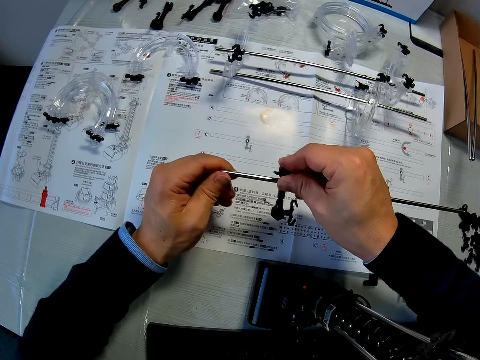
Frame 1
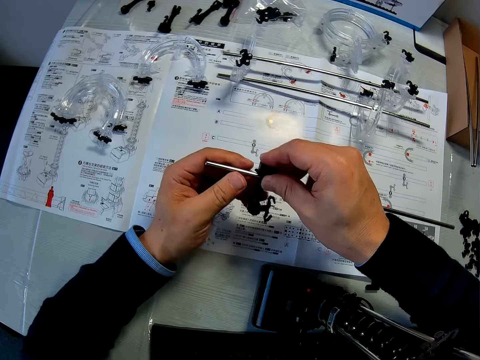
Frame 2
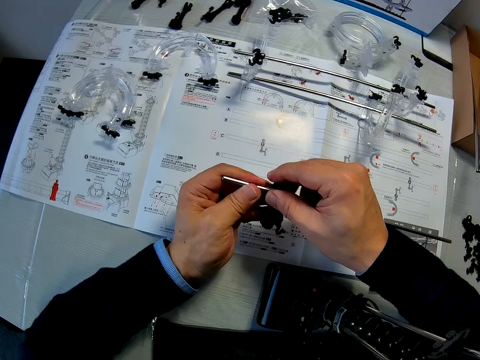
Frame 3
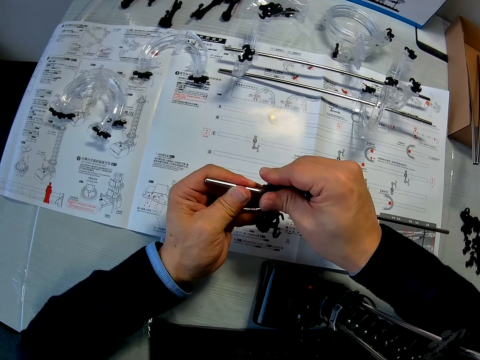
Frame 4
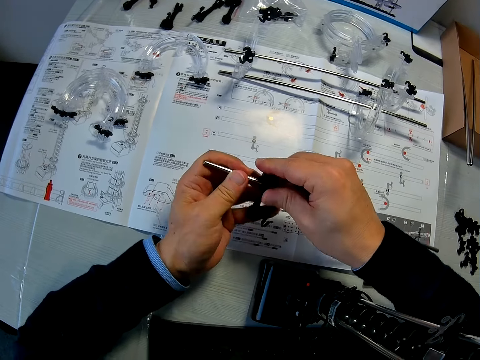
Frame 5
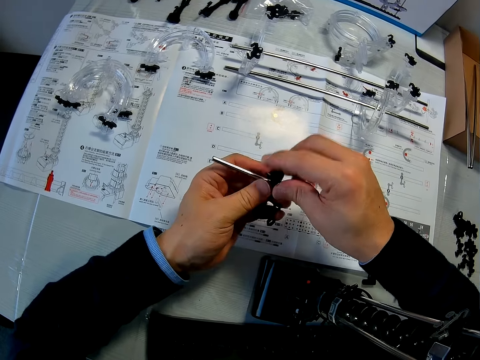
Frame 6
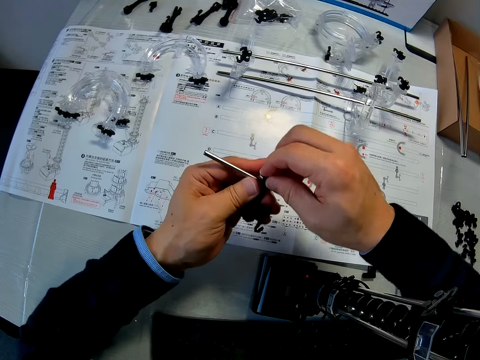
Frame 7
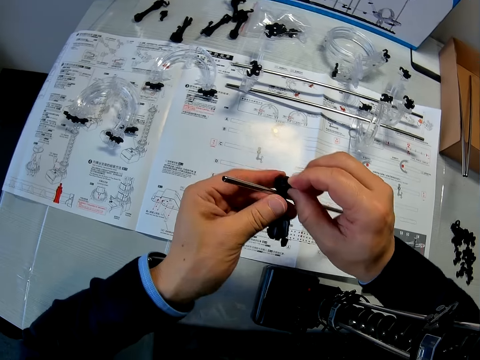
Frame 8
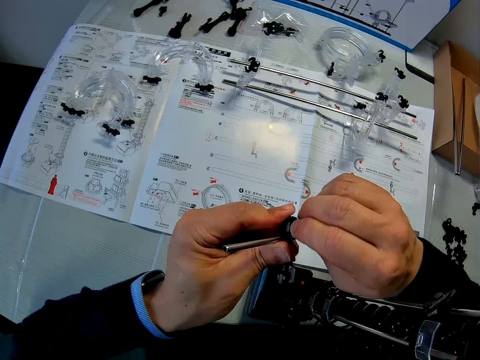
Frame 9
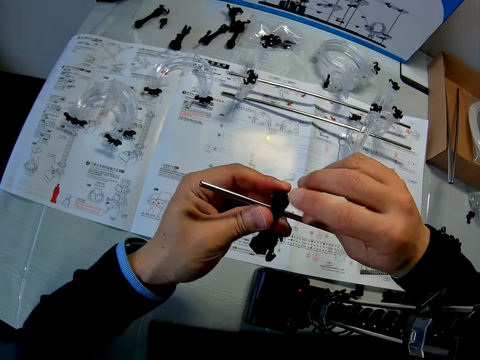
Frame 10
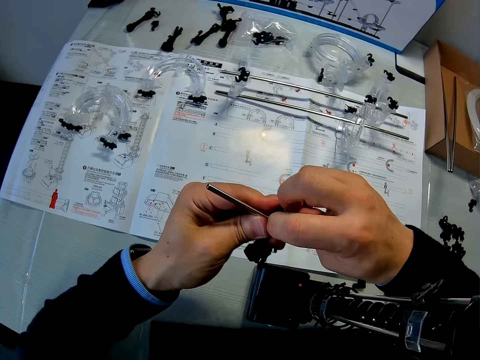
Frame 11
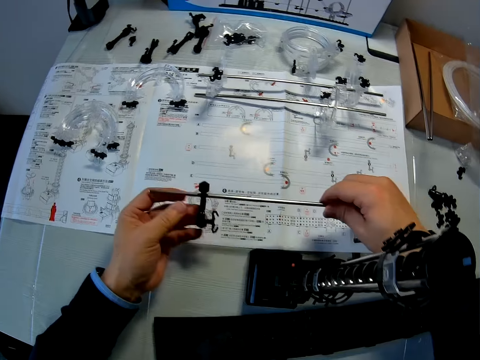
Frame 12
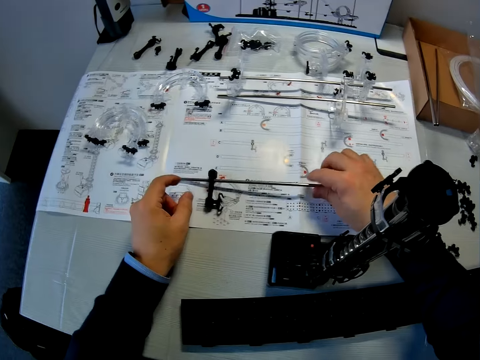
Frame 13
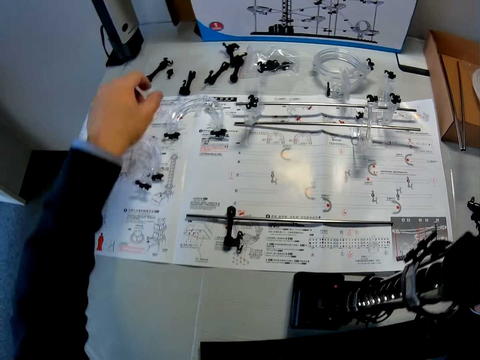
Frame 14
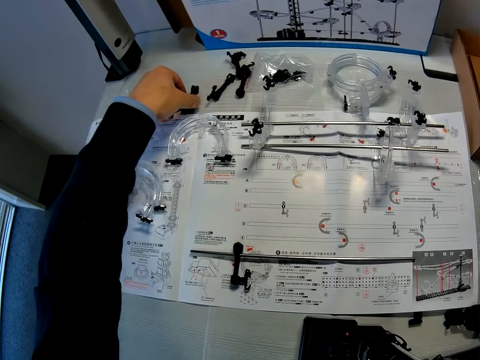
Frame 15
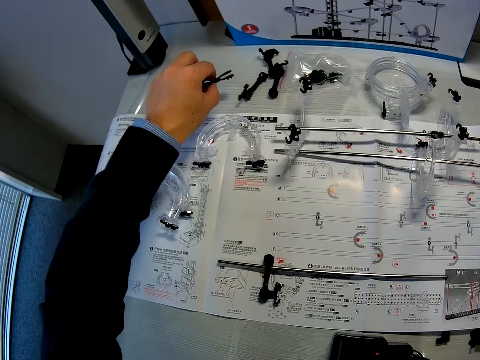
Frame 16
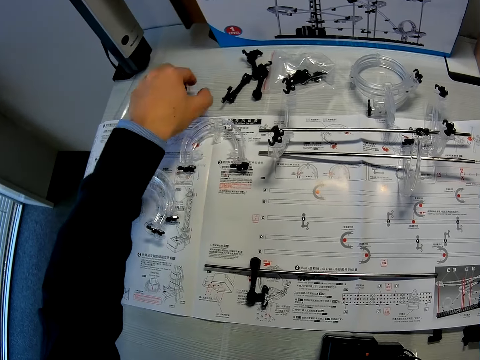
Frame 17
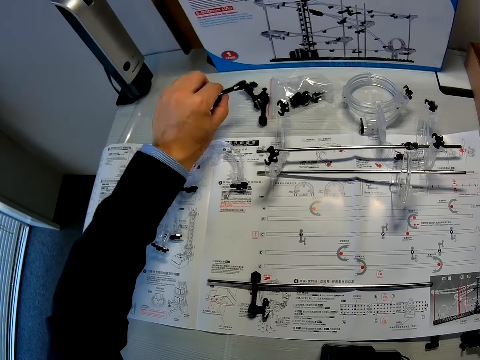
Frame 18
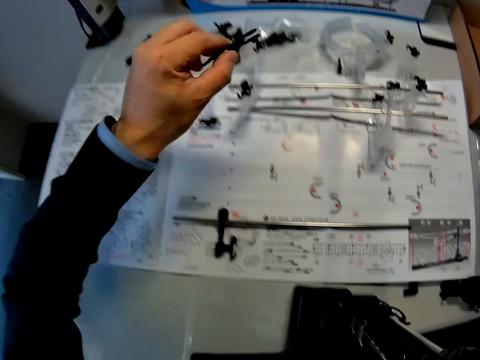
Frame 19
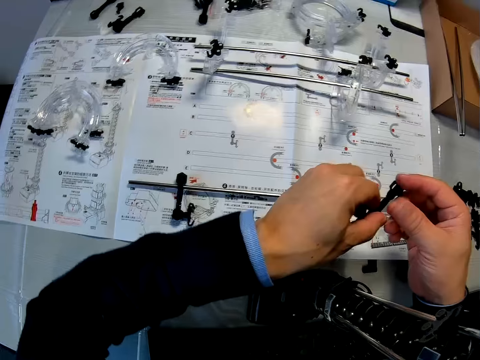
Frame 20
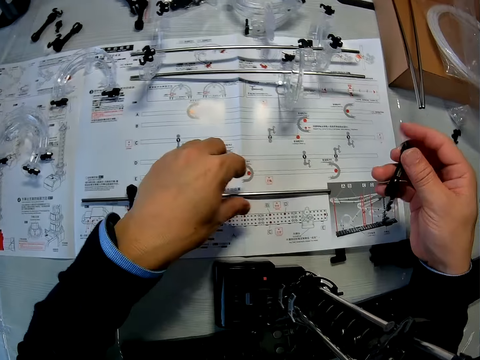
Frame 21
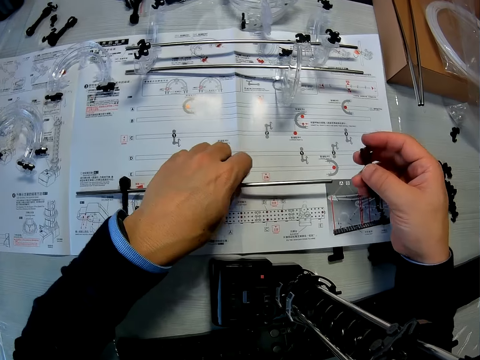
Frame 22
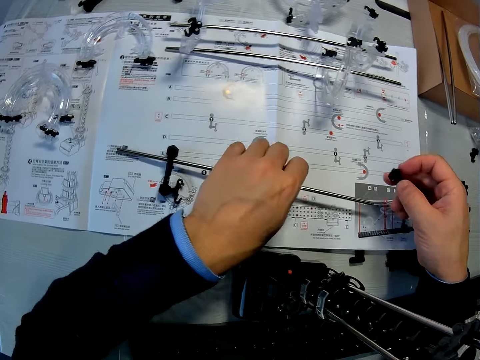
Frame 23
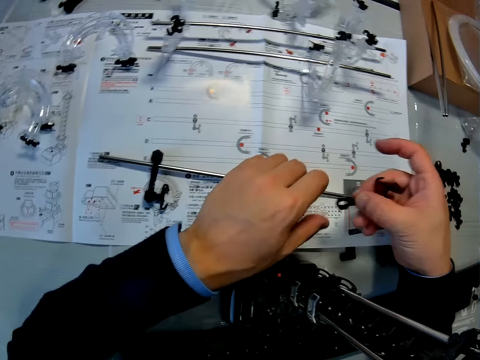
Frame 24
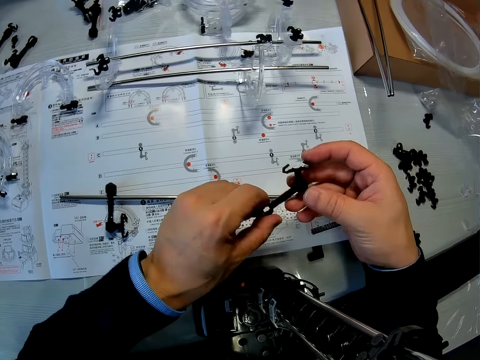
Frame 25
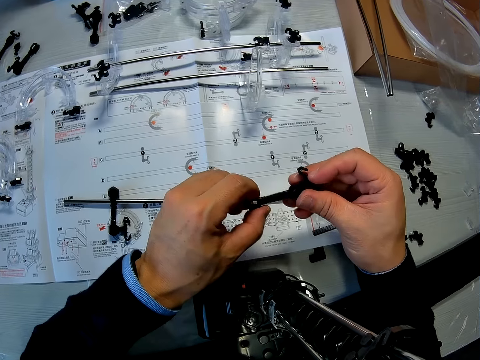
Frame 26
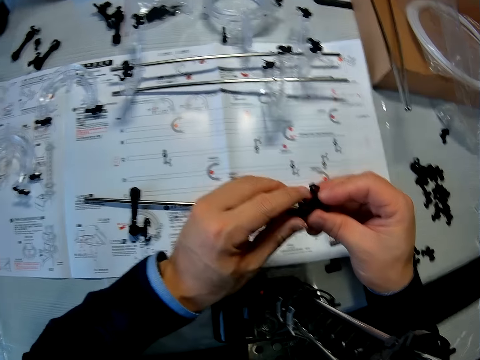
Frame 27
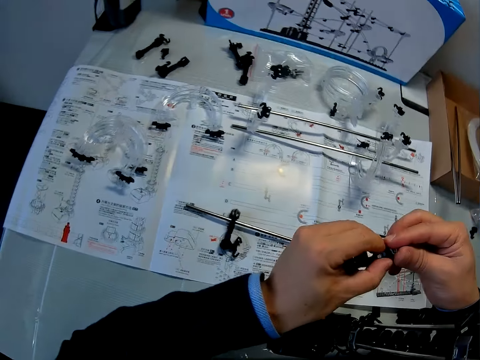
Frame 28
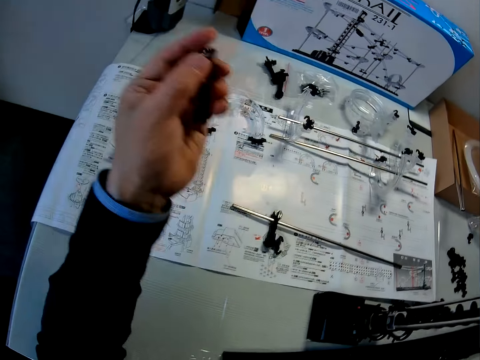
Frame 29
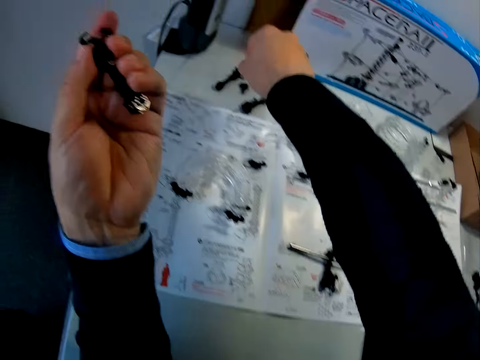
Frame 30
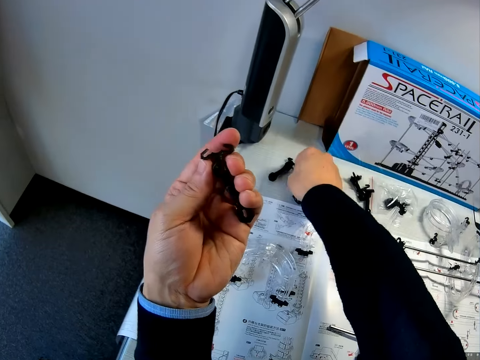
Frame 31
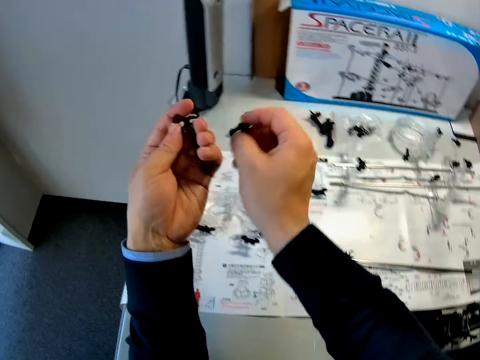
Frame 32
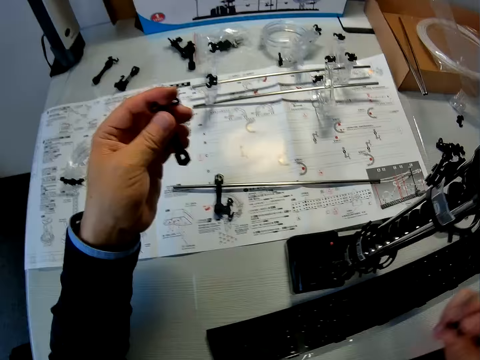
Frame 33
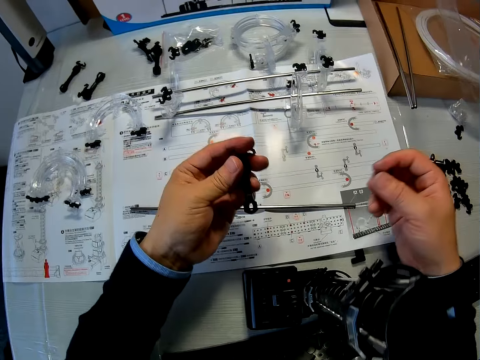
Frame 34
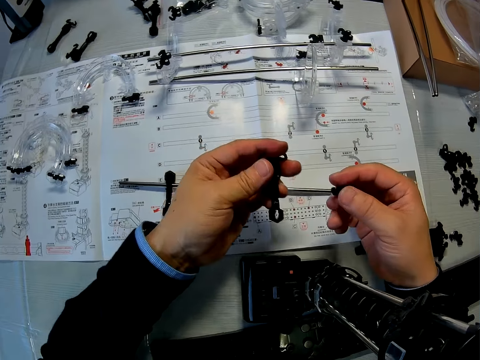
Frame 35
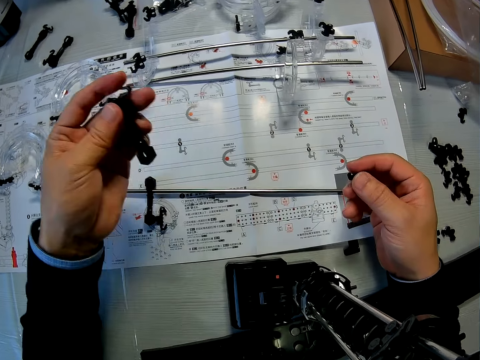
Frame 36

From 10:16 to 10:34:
The camera wearer compresses the plastic parts. He drops the coupled marble roller coaster pieces on the table. He picks up the coupled marble roller coaster pieces from the table with his left hand. He drops the coupled marble roller coaster pieces on the table. He picks up the coupled marble roller coaster pieces from the table. He transfers the coupled marble roller coaster pieces from his left hand to his right hand. He holds the coupled marble roller coaster pieces with his left hand. He lifts the joining stick with his left hand. He drops the coupled marble roller coaster pieces on the table. He shifts the piece in his right hand to his left hand. He checks the coupled marble roller coaster pieces in his right hand. He lifts up the coupled marble roller coaster pieces in his left hand. He picks up a piece of marble roller coaster from the table with his right hand.

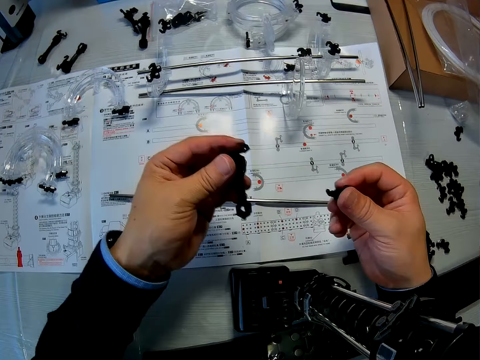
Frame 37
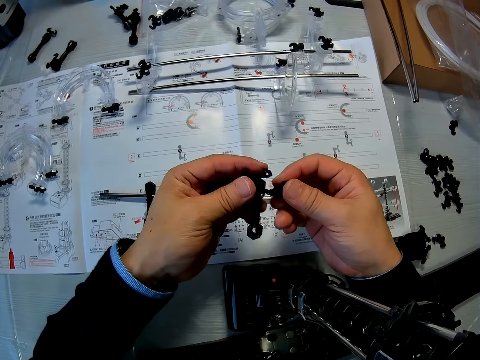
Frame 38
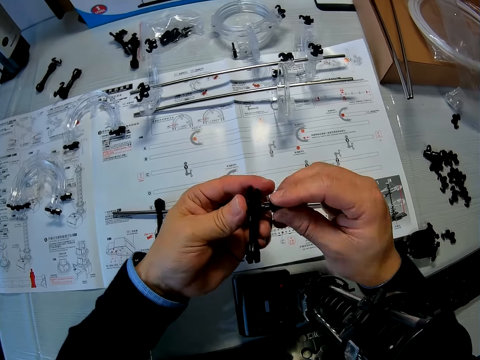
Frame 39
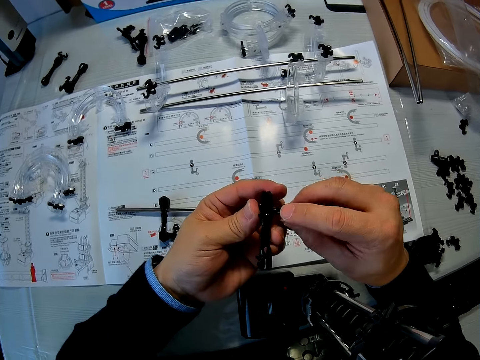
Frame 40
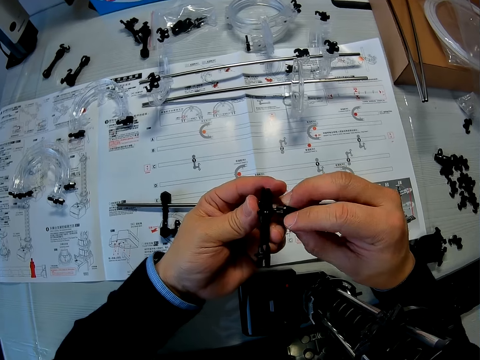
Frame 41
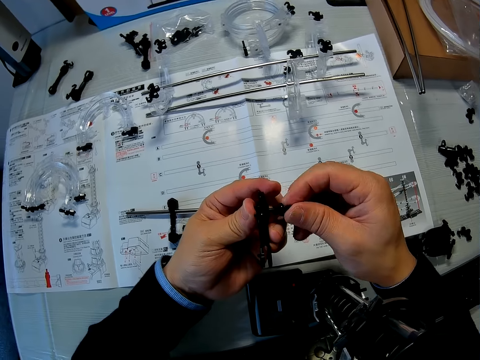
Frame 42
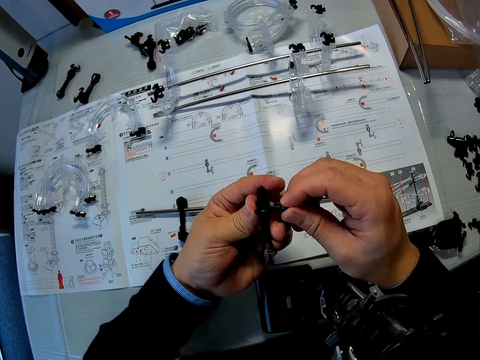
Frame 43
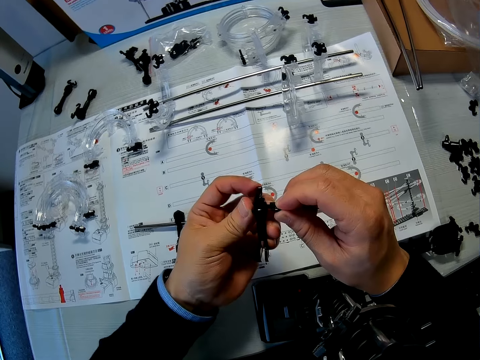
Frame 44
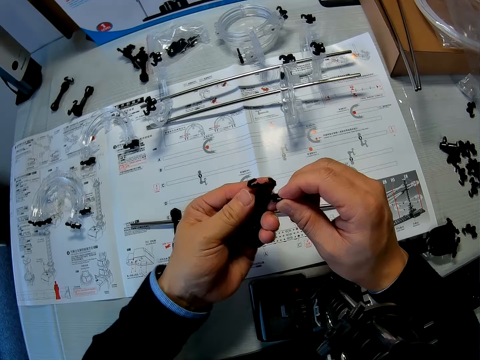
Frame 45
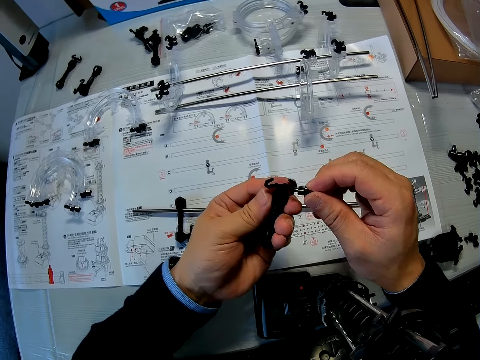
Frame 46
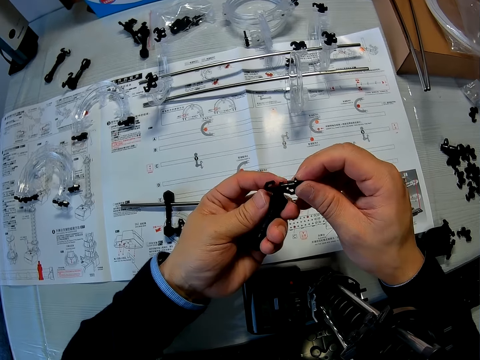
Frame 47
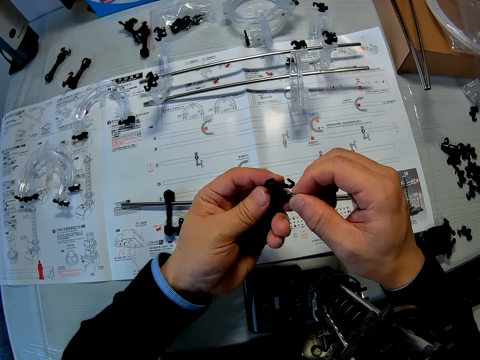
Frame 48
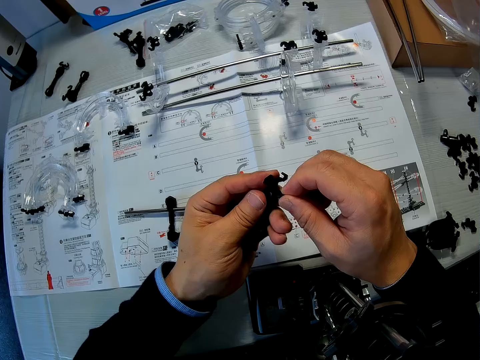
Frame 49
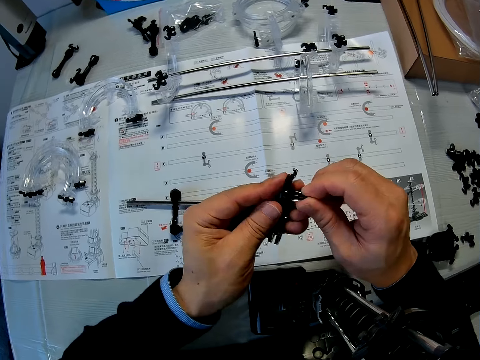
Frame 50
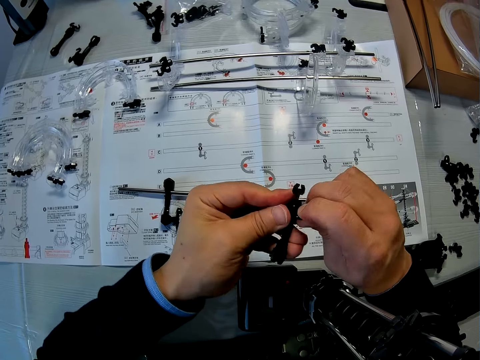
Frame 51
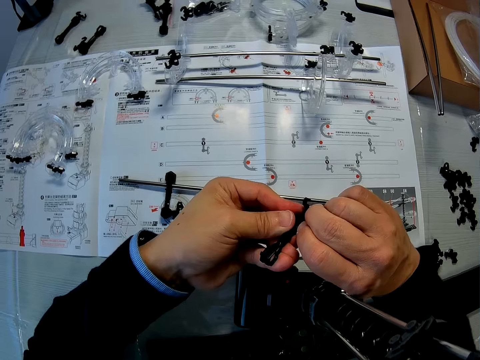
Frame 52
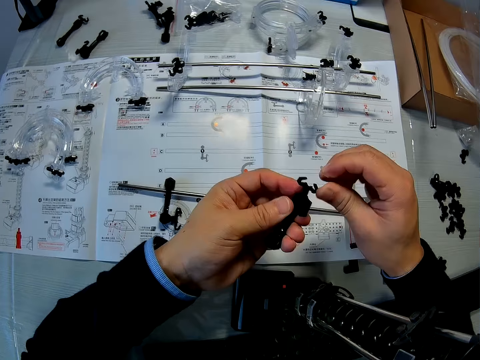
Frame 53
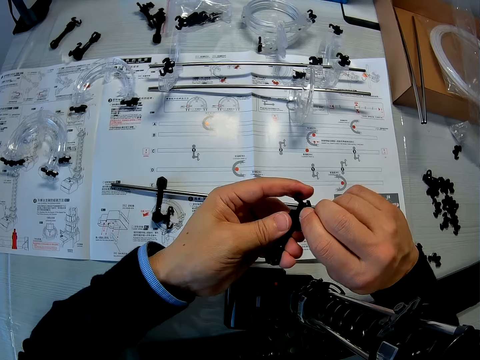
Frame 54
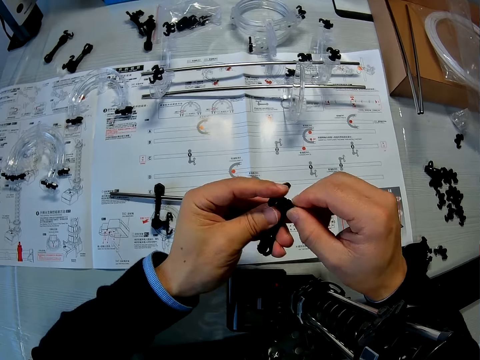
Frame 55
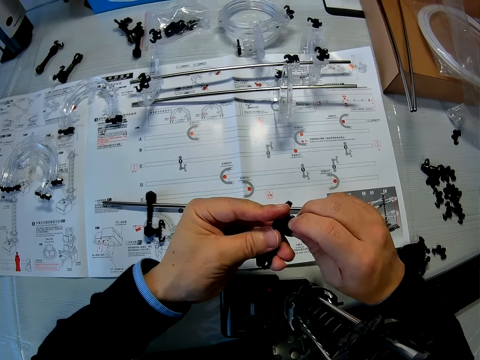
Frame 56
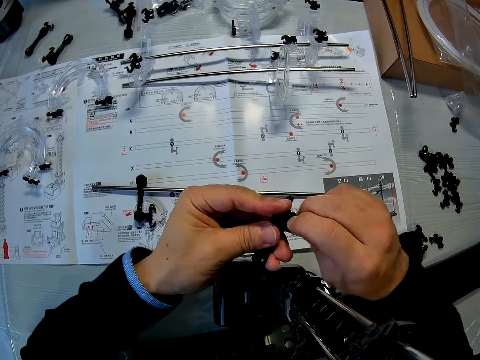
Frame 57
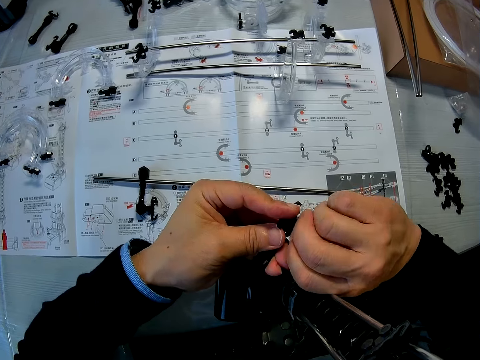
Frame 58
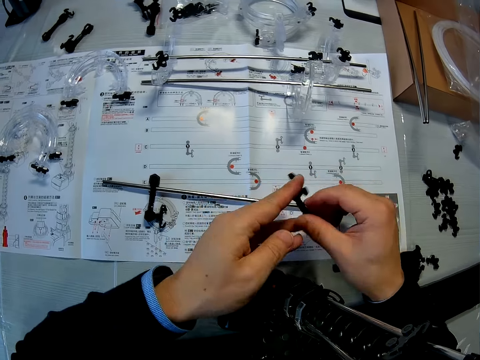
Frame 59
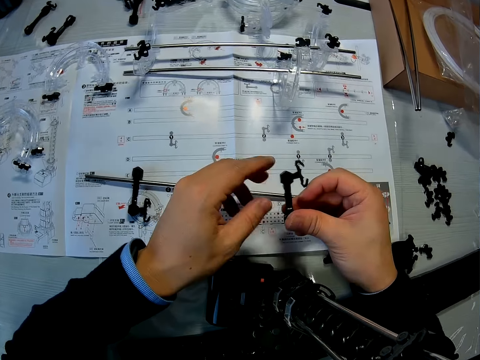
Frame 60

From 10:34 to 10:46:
The camera wearer fixes the piece of marble roller coaster to the coupled space rail pieces in both hands.
